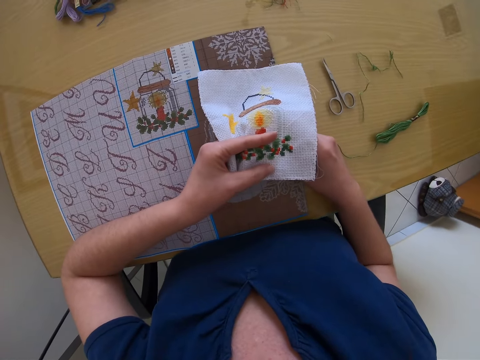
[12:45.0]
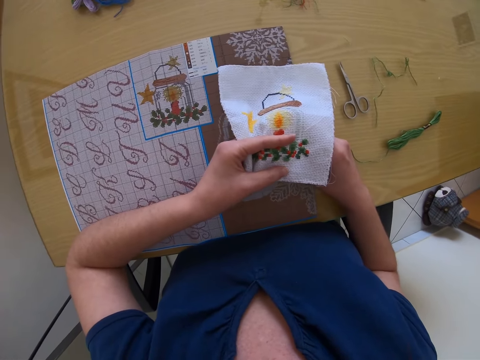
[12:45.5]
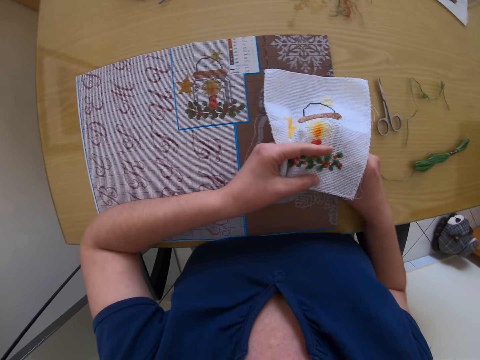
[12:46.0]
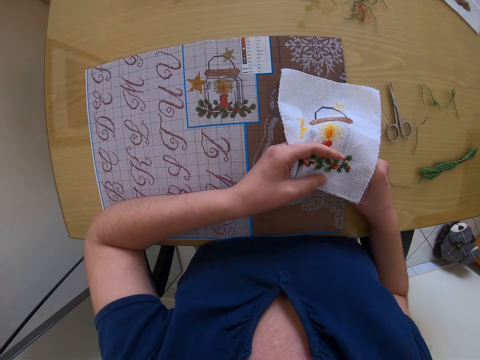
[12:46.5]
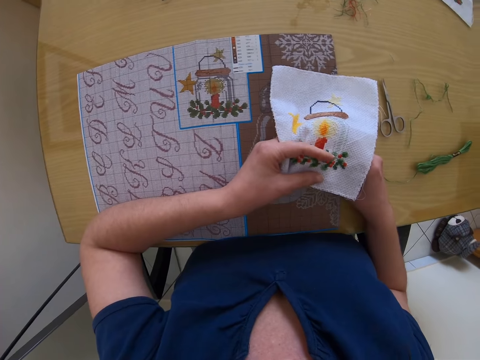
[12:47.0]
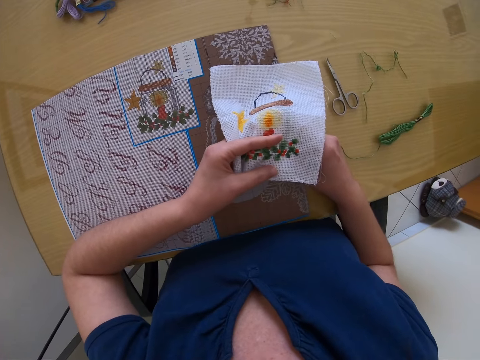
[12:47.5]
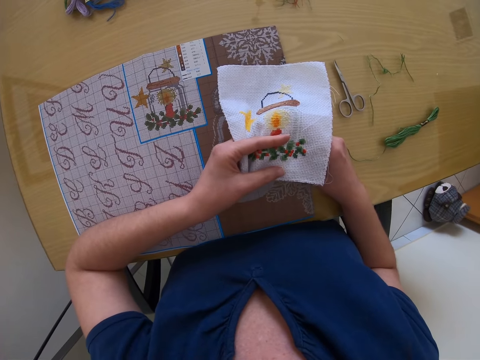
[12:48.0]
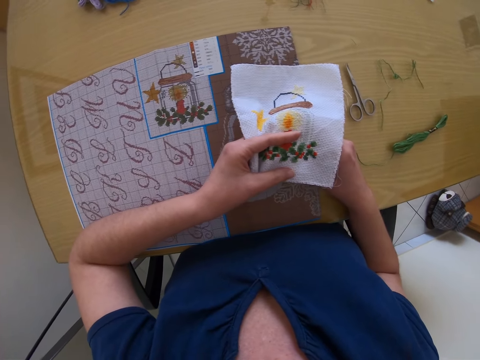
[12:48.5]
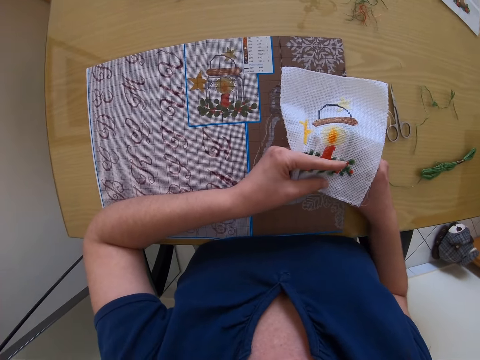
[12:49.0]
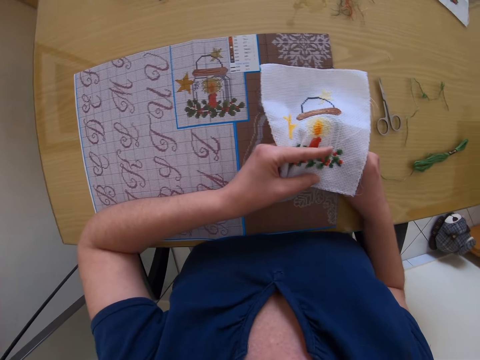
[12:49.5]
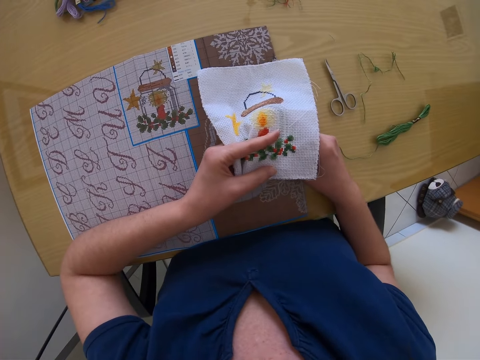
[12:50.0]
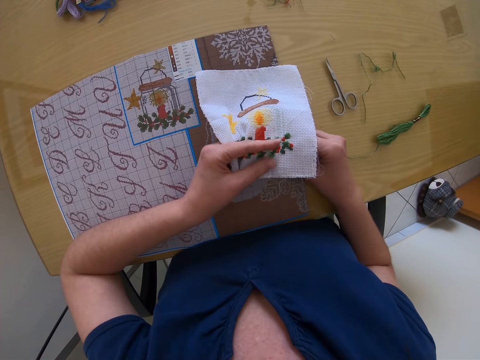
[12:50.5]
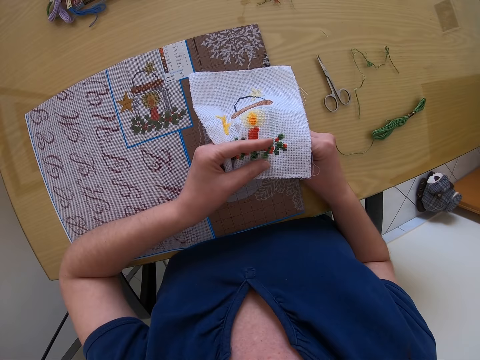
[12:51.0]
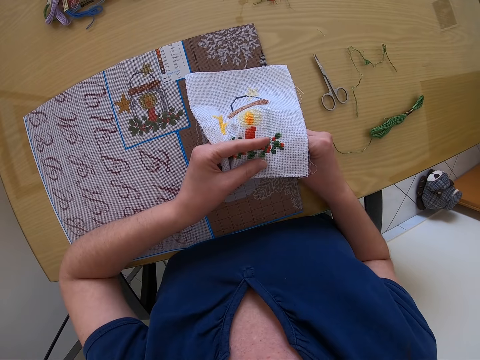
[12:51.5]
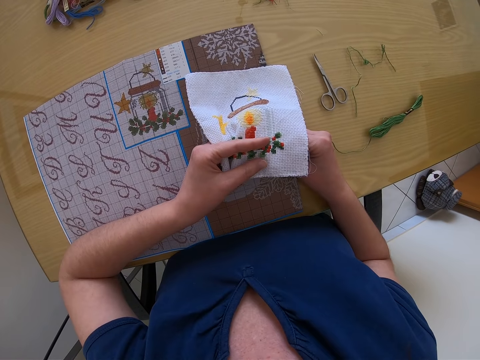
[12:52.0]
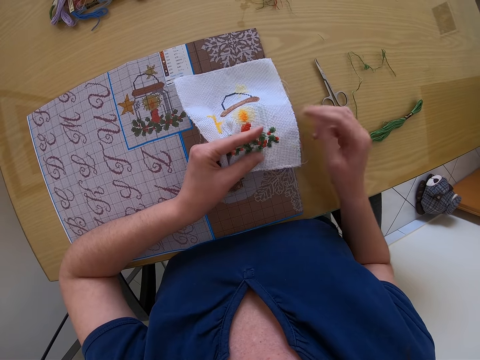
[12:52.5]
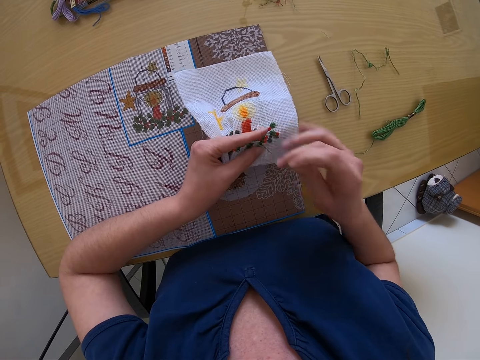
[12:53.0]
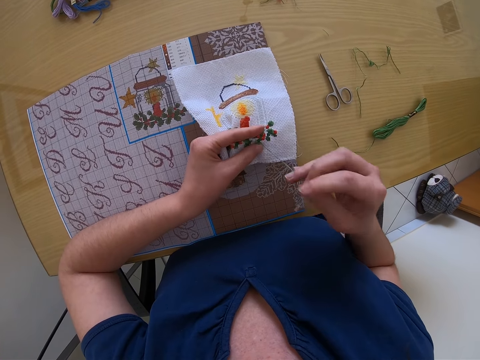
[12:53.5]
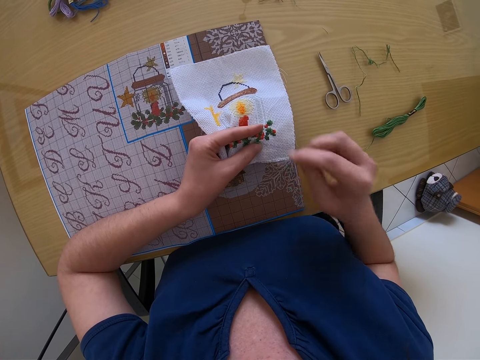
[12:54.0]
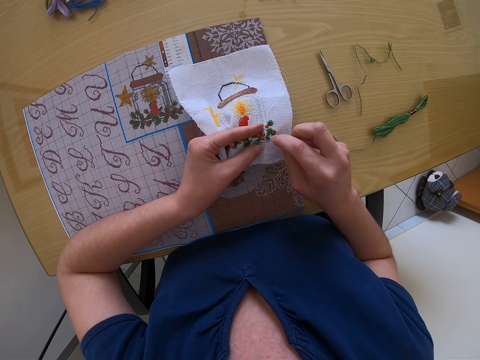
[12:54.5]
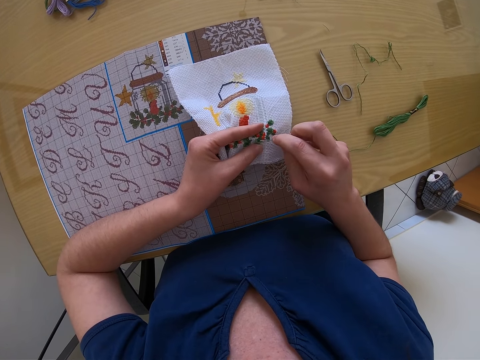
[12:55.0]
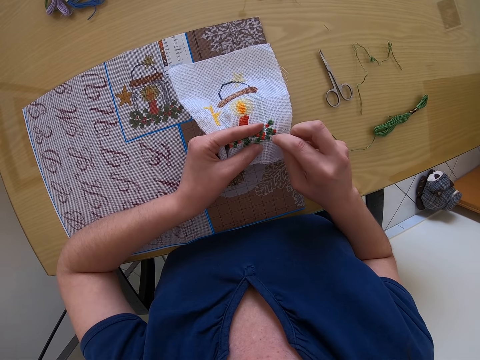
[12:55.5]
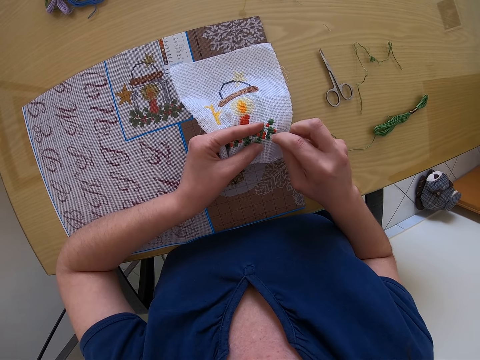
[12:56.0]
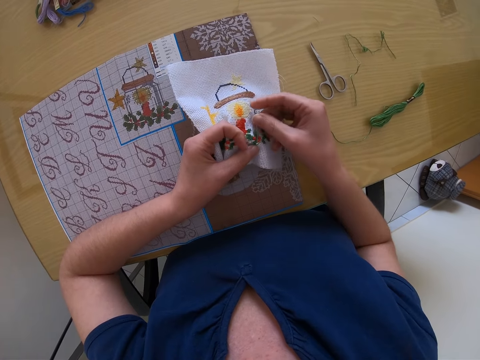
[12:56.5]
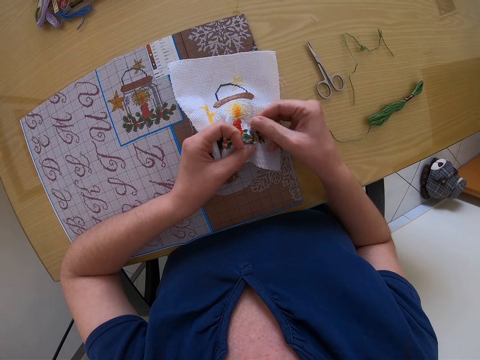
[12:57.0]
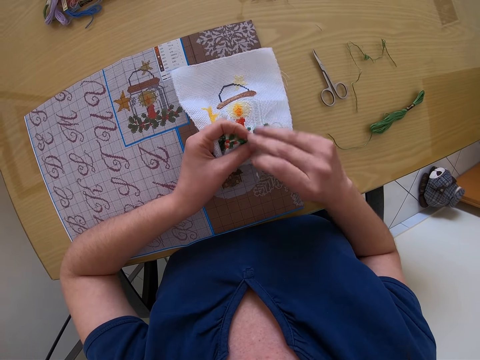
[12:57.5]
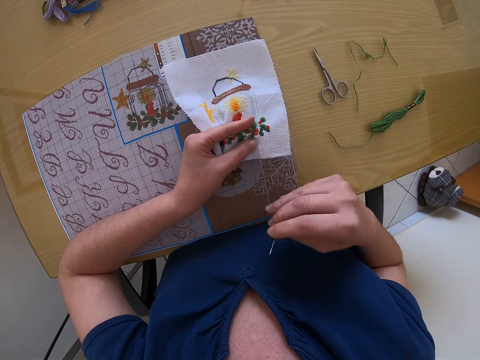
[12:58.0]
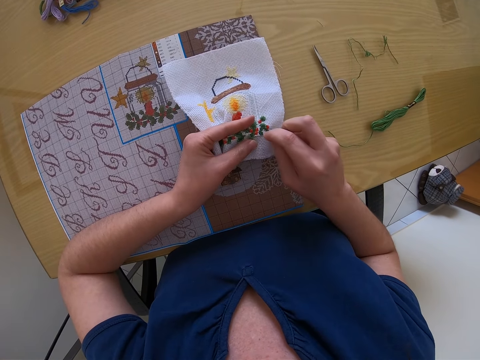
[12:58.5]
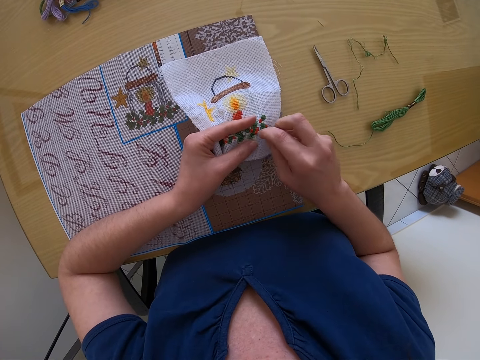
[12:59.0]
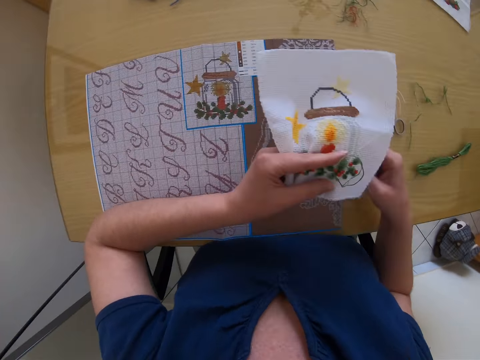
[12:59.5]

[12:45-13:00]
The camera wearer moves the fabric with the left hand. They do something. They sew the fabric with a threaded needle with the right hand.

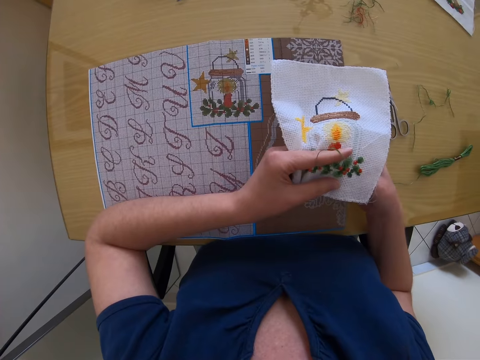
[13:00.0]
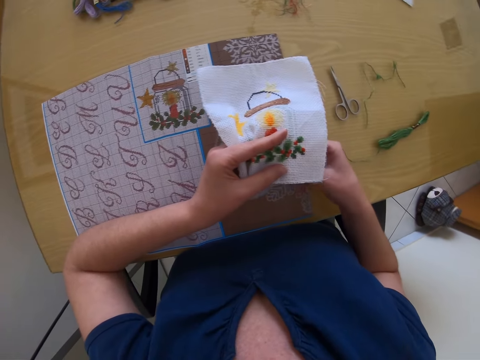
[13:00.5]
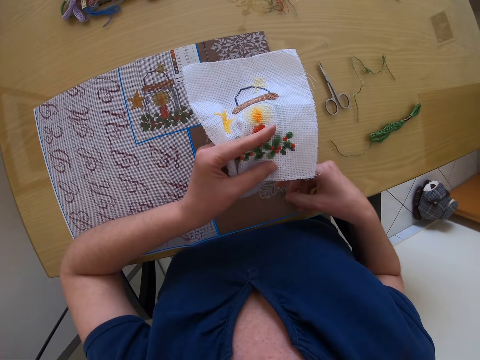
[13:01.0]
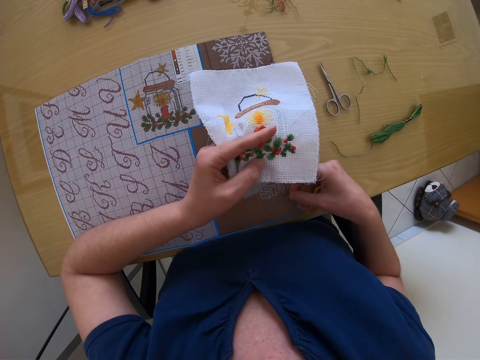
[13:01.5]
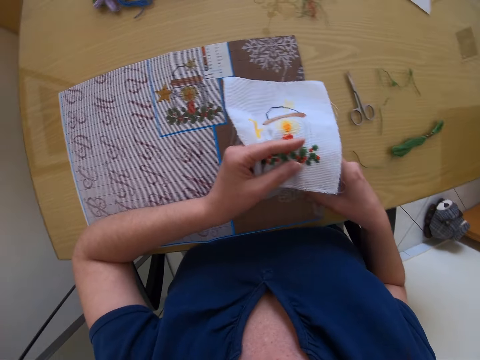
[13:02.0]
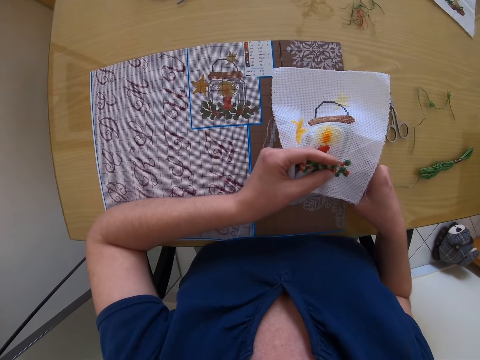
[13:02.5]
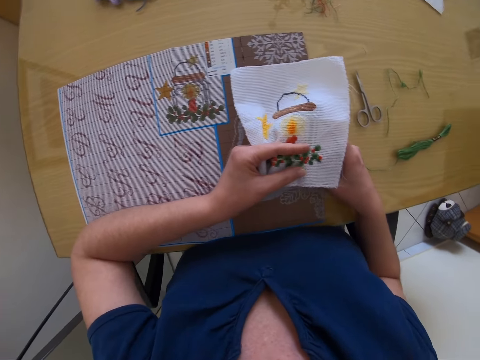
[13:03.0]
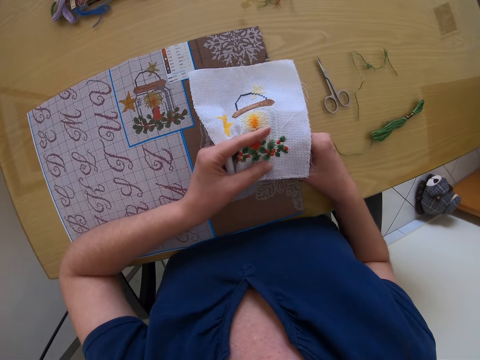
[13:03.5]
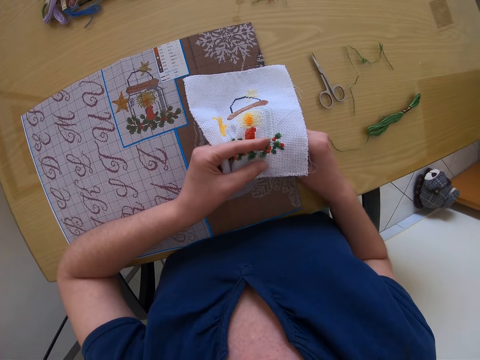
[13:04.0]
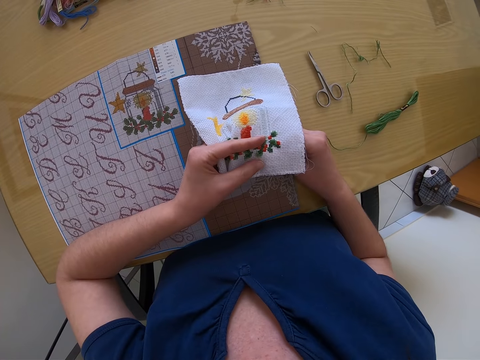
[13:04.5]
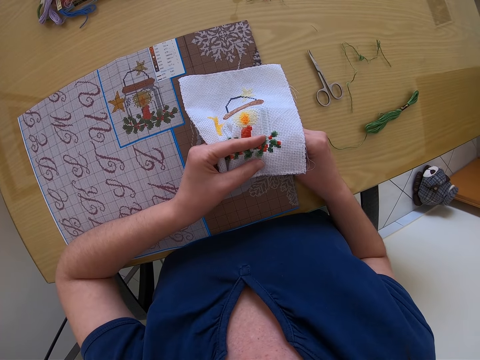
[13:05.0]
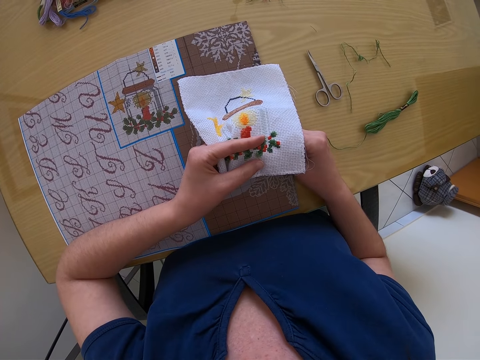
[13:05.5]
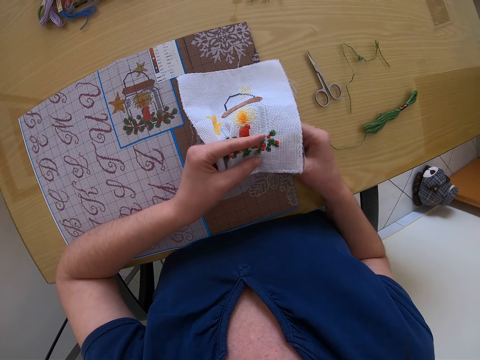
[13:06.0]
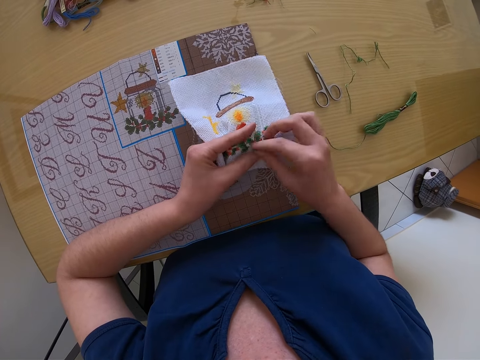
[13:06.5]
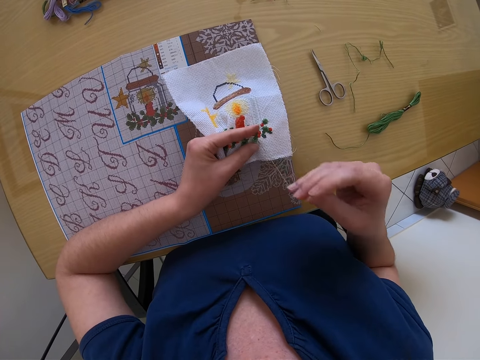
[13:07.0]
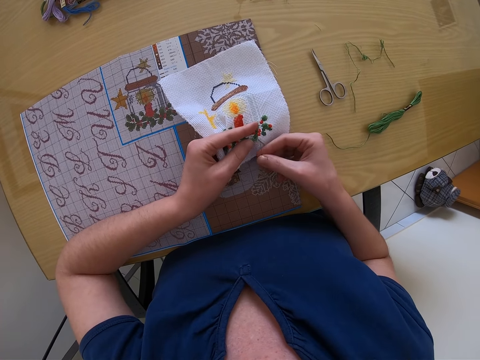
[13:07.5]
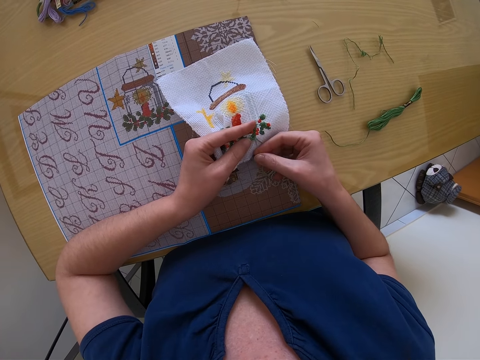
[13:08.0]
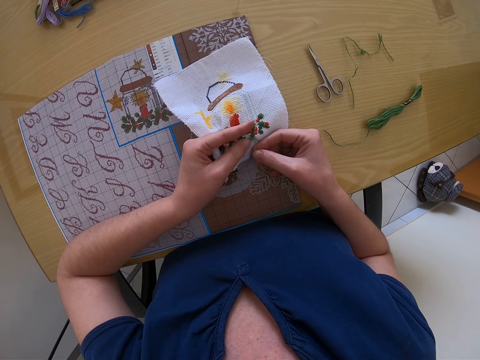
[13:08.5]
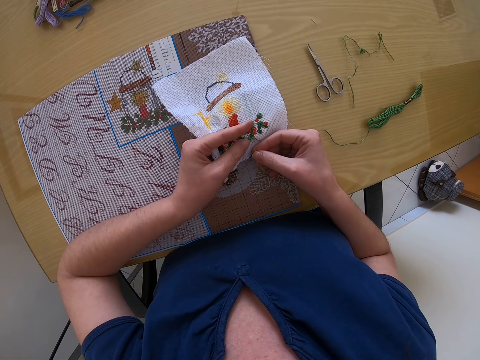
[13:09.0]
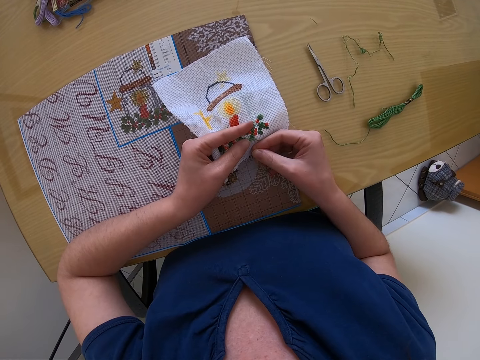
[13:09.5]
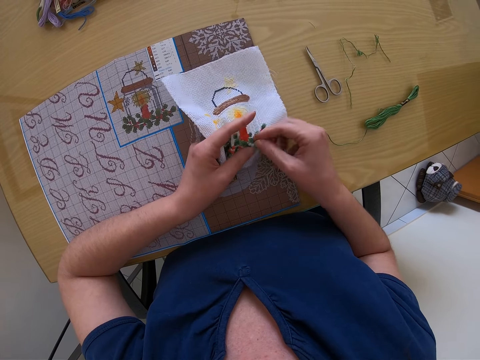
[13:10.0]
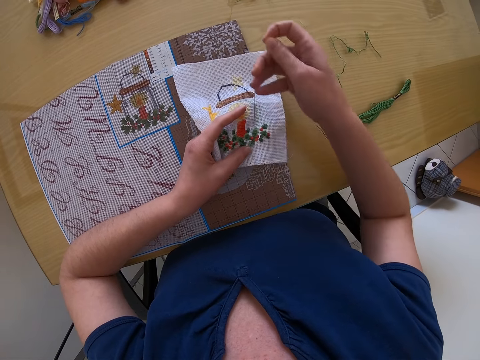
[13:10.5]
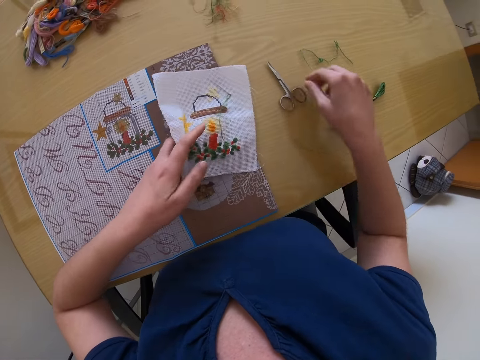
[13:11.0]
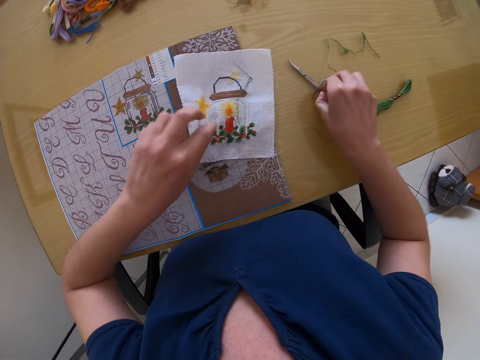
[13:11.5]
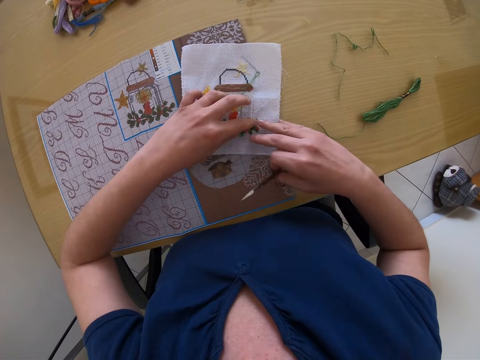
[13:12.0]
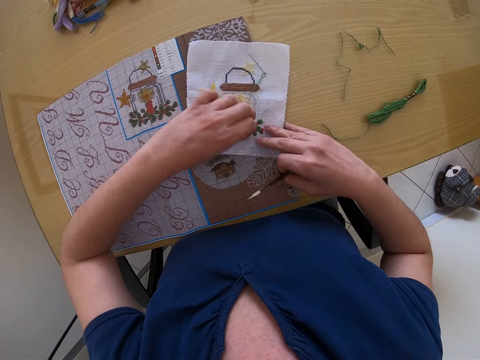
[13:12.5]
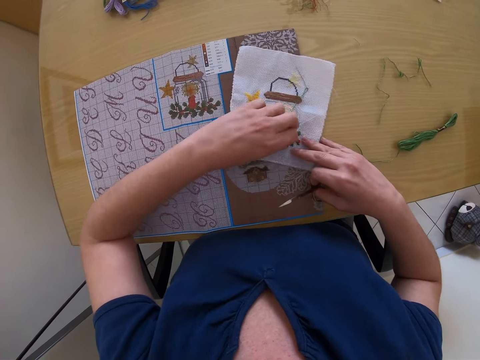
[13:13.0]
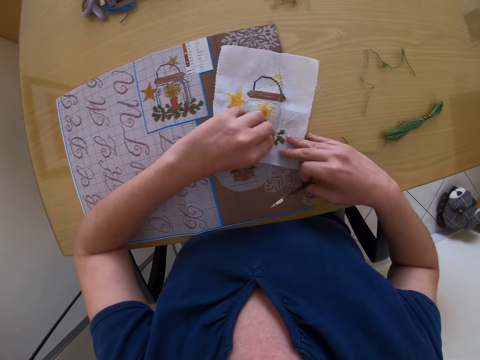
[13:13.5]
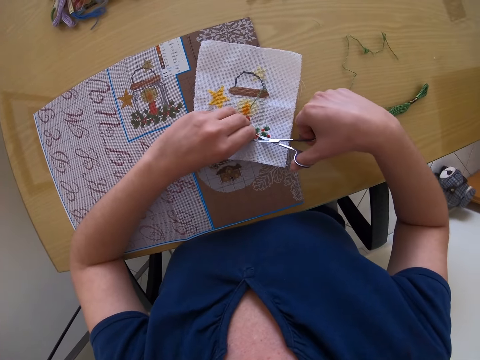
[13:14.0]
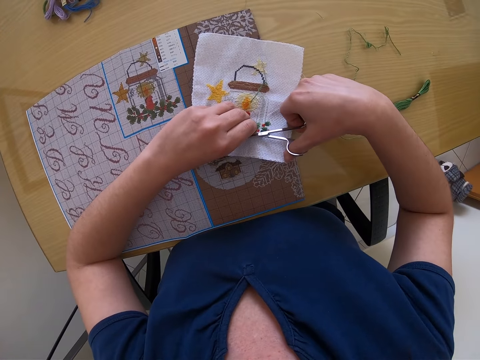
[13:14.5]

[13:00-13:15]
The camera wearer moves the fabric with the left hand. She does something. She sews the fabric with a threaded needle with the right hand. She drops the piece of cloth on the table with her left hand. She picks up the scissors on the table with her right hand. She touches the fabric with both hands. She picks up the thread on the piece of cloth with her left hand. She removes the thread with the left hand from the fabric. She cuts the thread on the piece of cloth with the scissors in her right hand.
